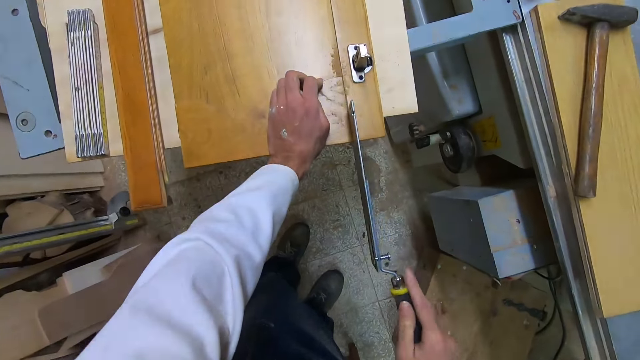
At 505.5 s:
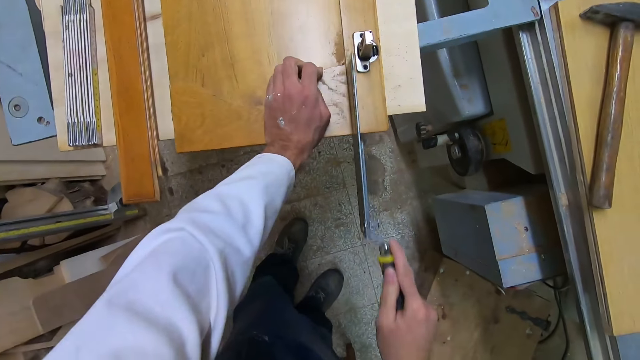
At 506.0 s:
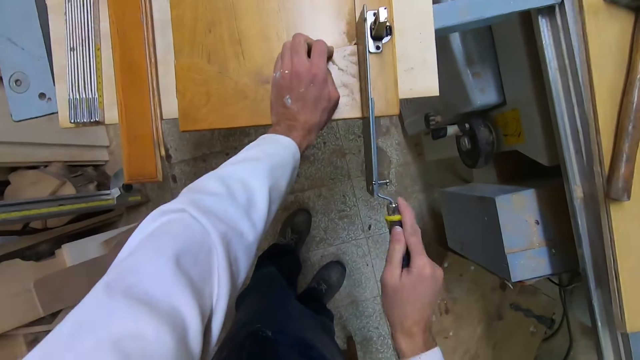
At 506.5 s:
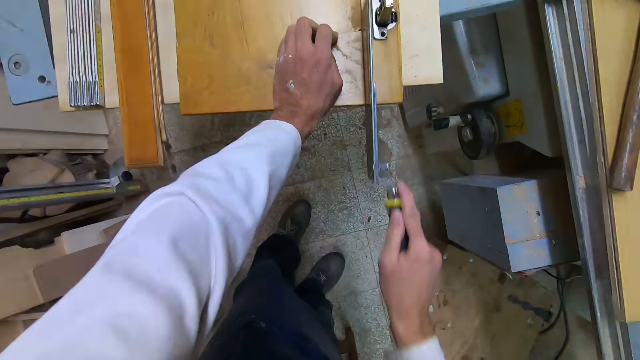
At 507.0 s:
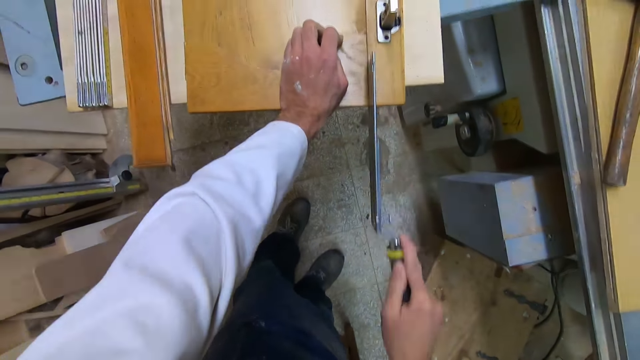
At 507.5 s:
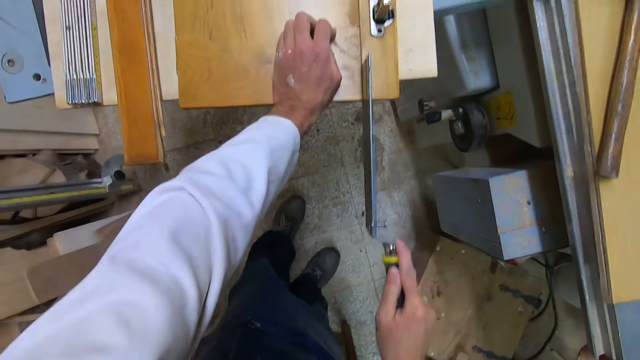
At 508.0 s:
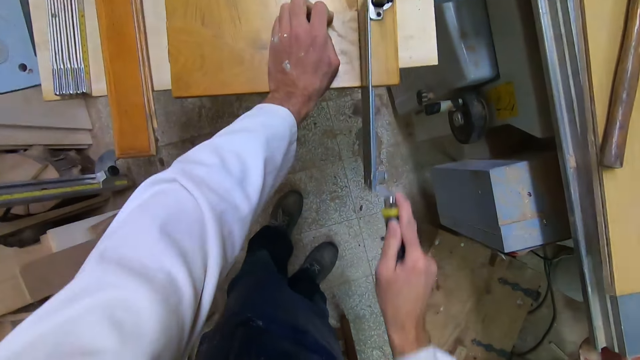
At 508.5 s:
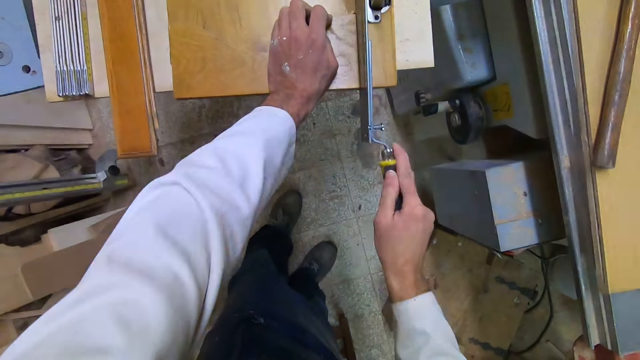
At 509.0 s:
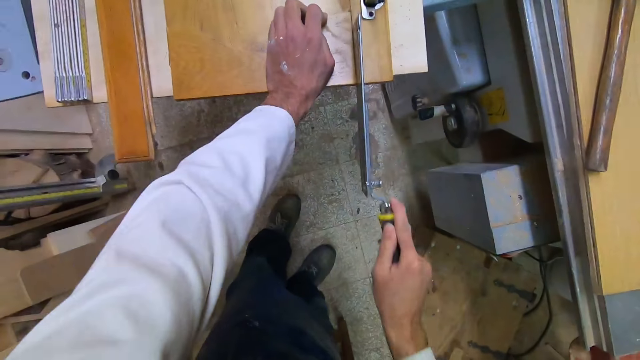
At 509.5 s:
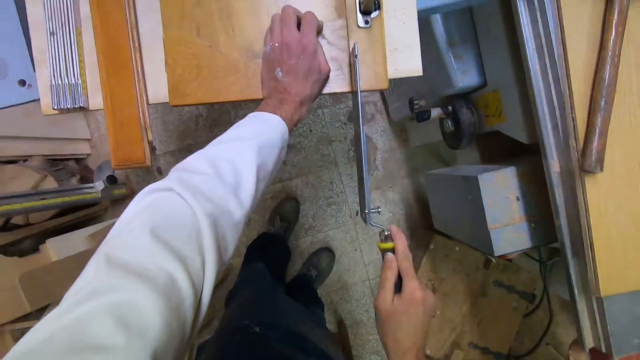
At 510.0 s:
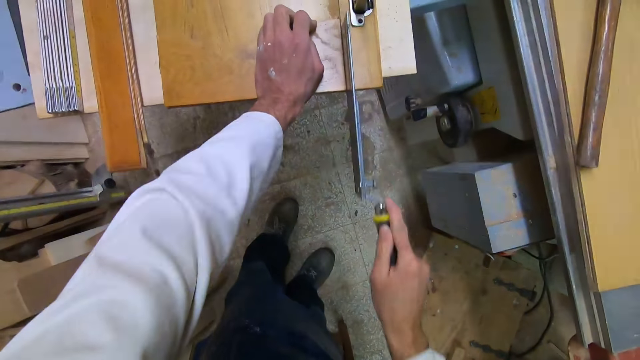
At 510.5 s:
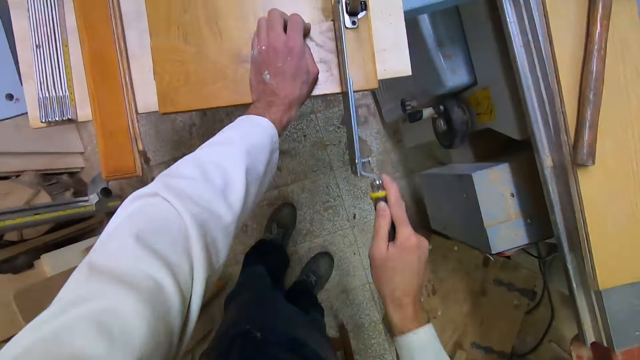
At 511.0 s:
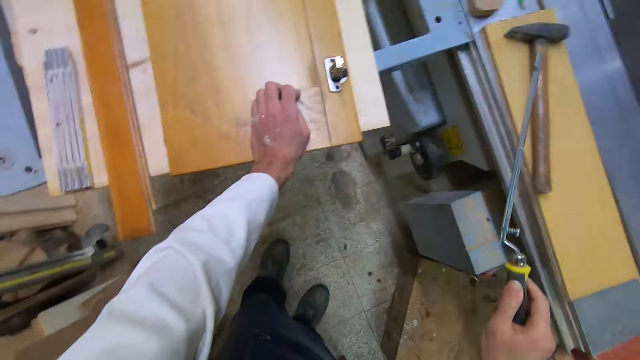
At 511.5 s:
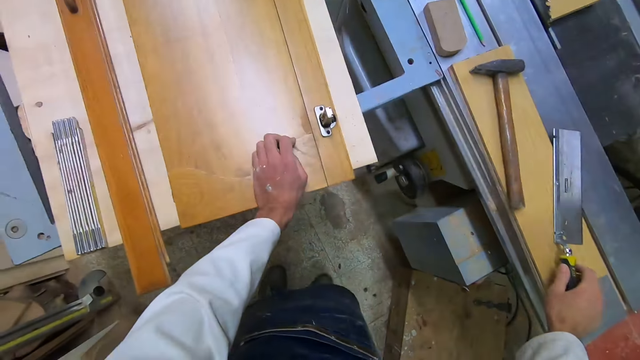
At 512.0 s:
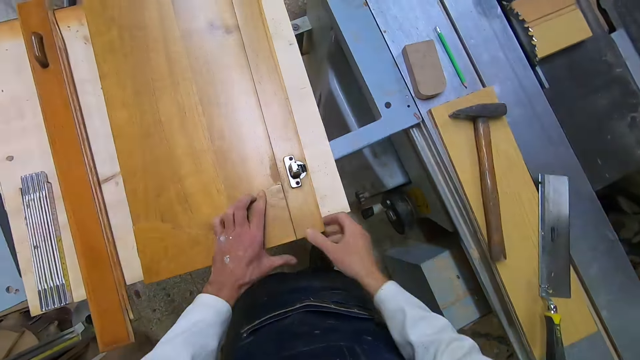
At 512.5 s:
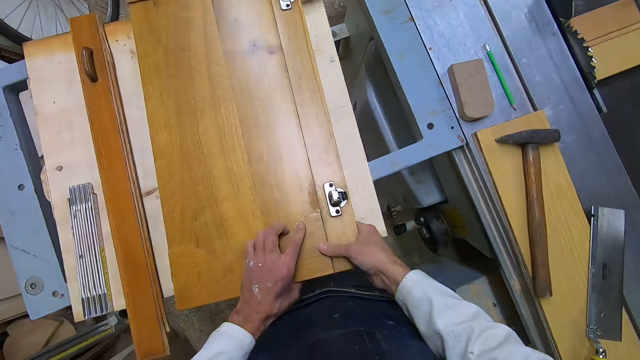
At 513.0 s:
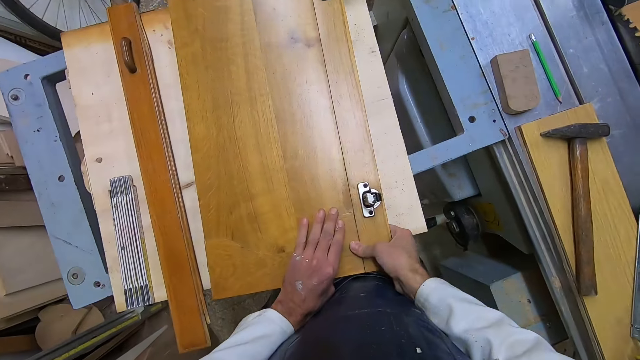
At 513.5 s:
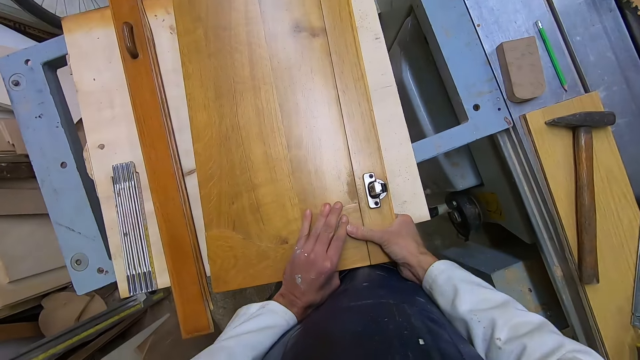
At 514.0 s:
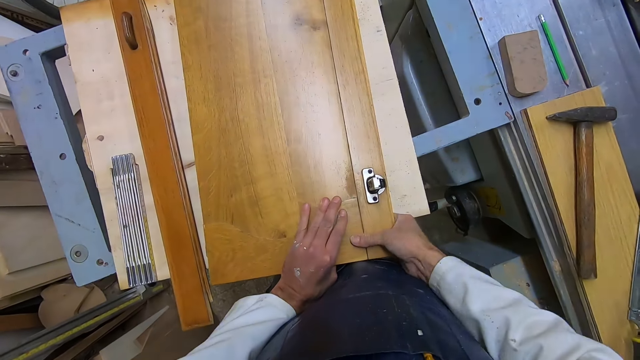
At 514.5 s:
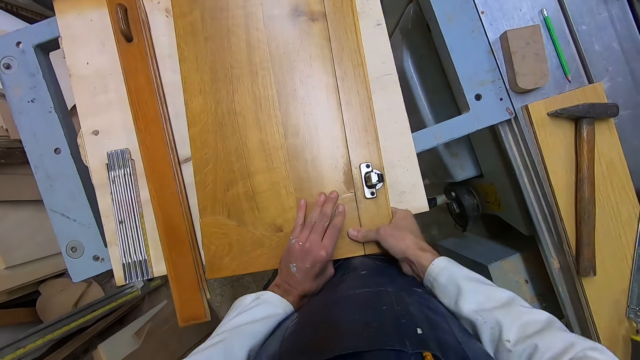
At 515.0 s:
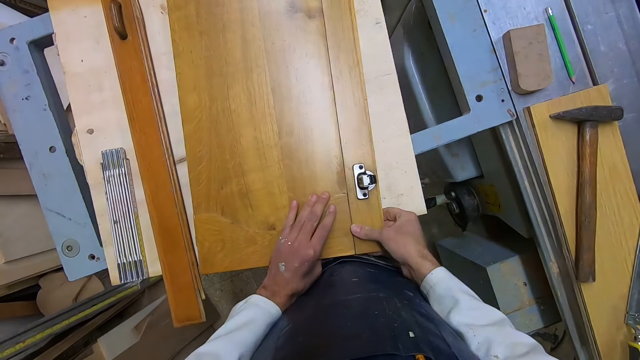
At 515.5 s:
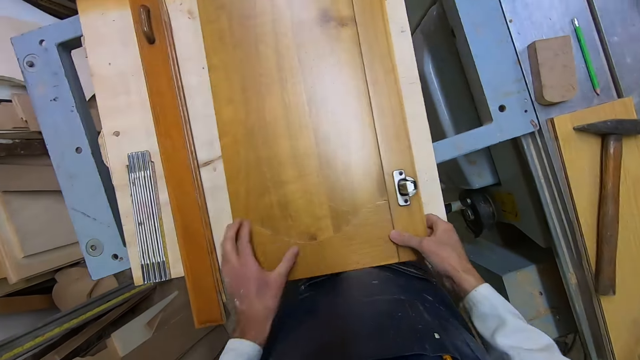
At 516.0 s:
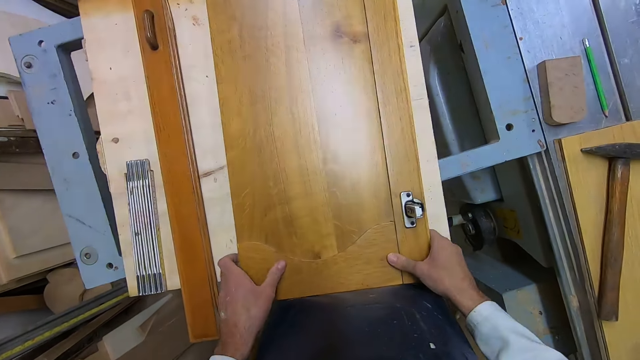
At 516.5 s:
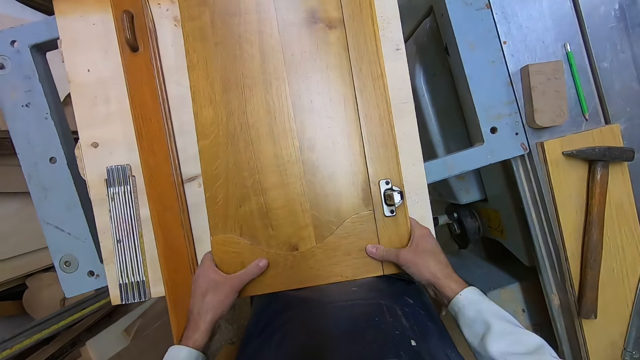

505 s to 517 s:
The camera wearer cuts the frame with the dovetail saw. He drops the dovetail saw on the table to his right. He pulls up the door stile. He tries to break the casing off the frame with his hand.

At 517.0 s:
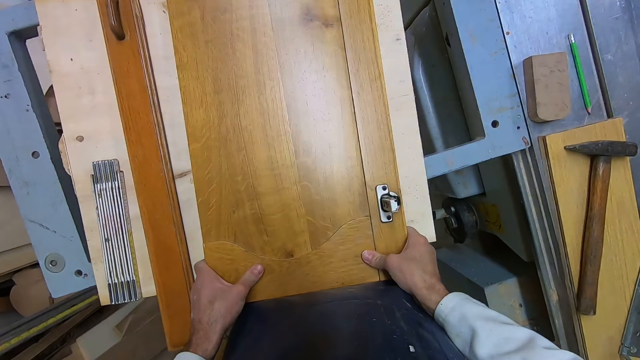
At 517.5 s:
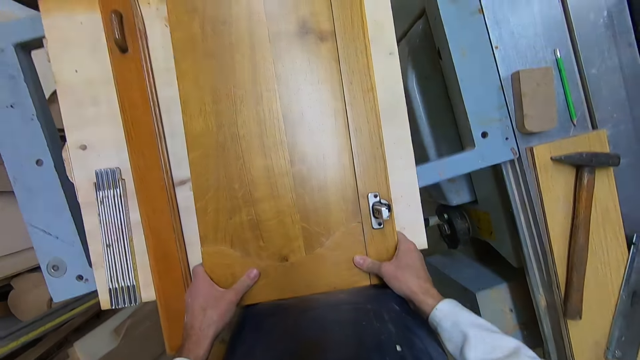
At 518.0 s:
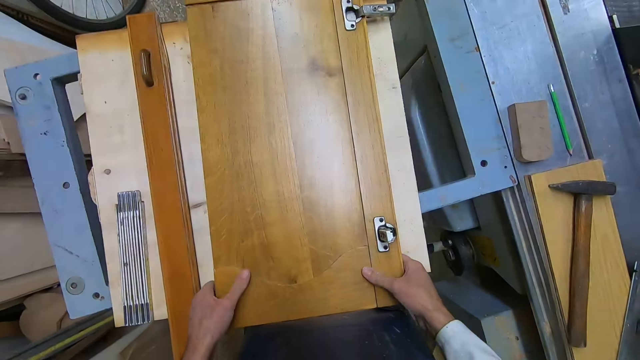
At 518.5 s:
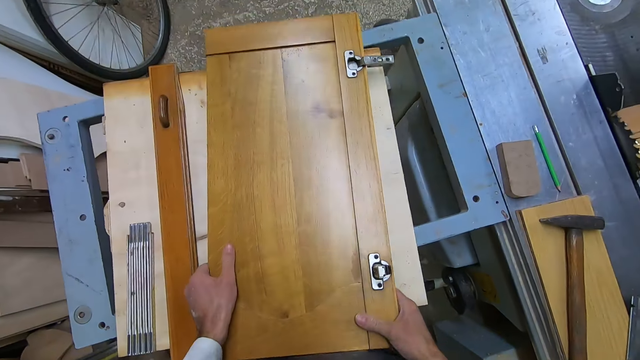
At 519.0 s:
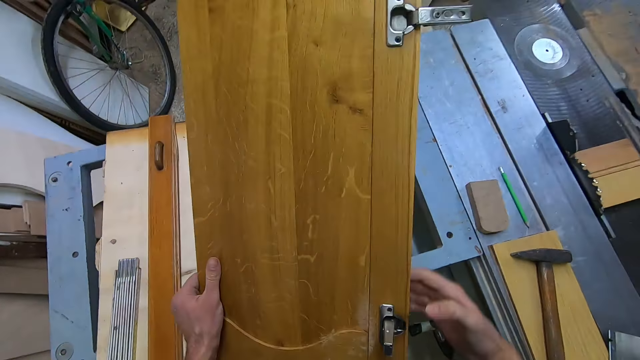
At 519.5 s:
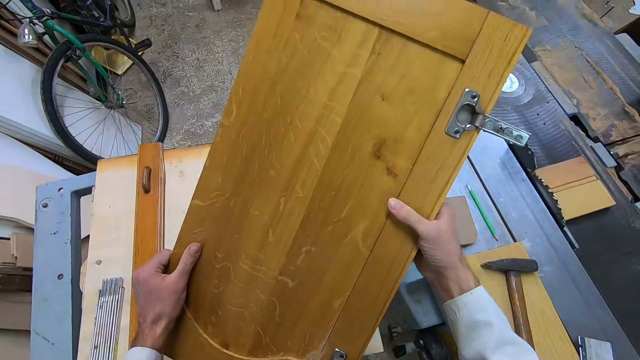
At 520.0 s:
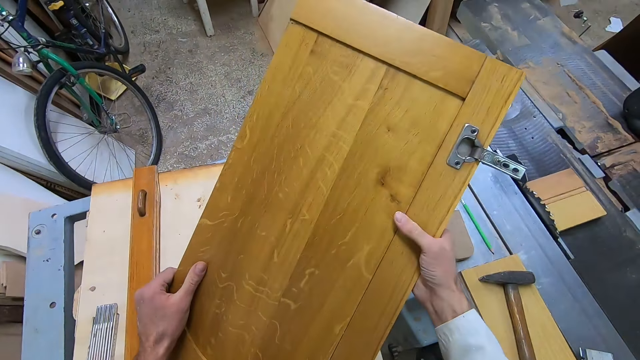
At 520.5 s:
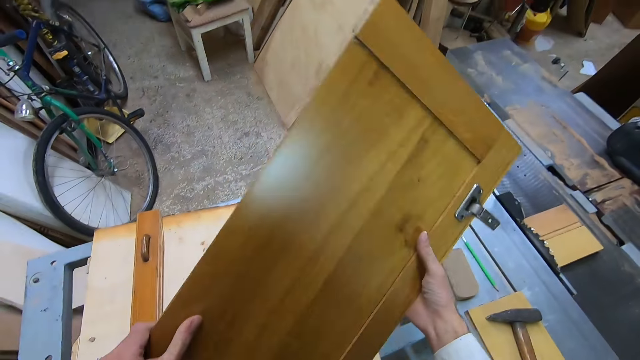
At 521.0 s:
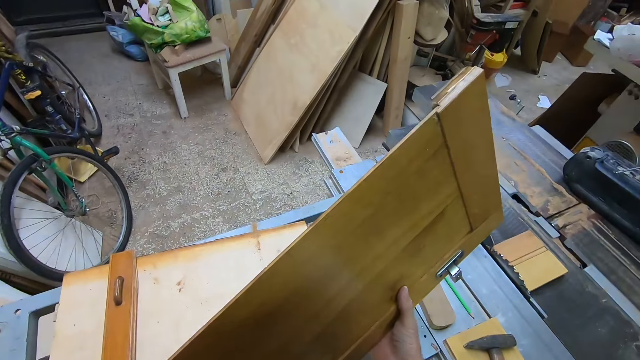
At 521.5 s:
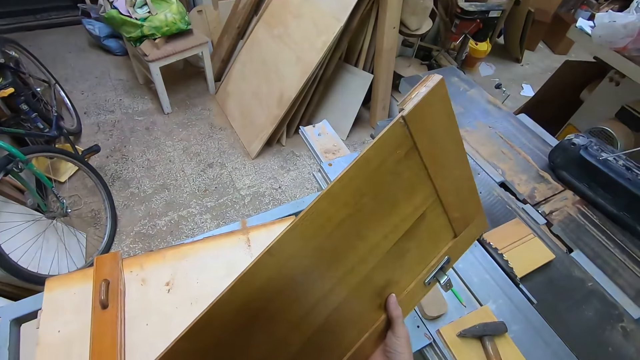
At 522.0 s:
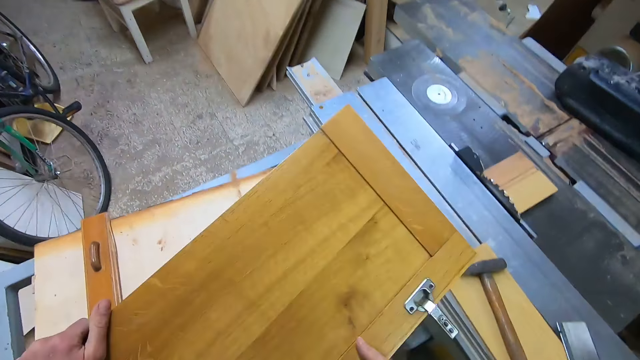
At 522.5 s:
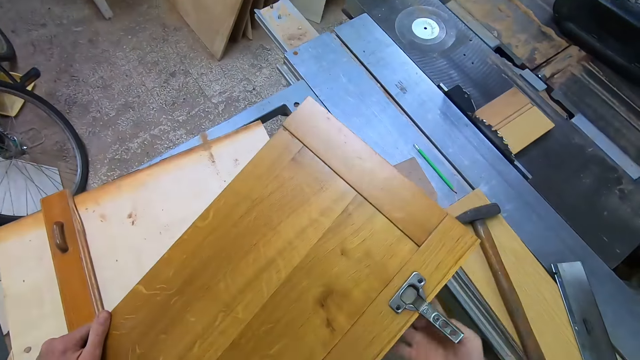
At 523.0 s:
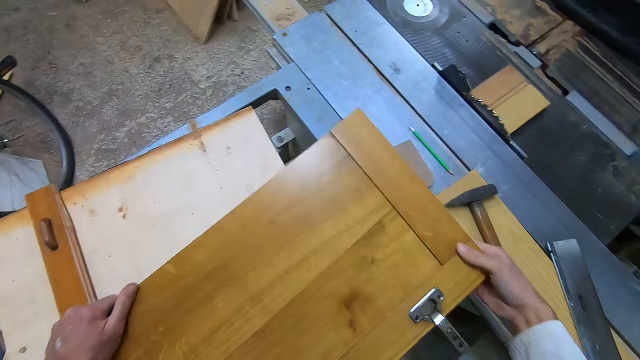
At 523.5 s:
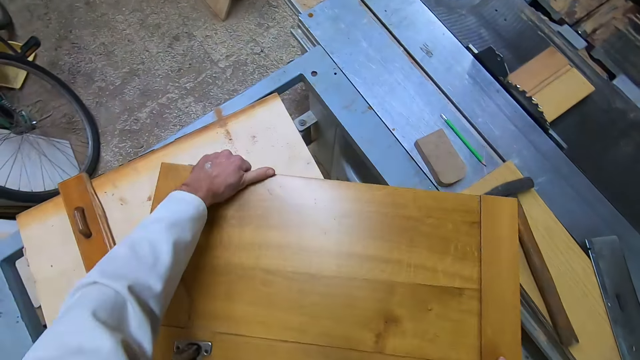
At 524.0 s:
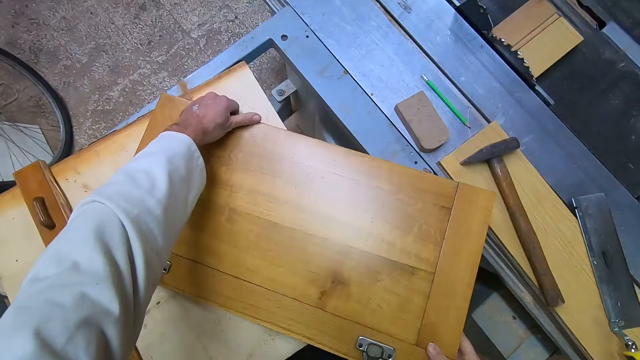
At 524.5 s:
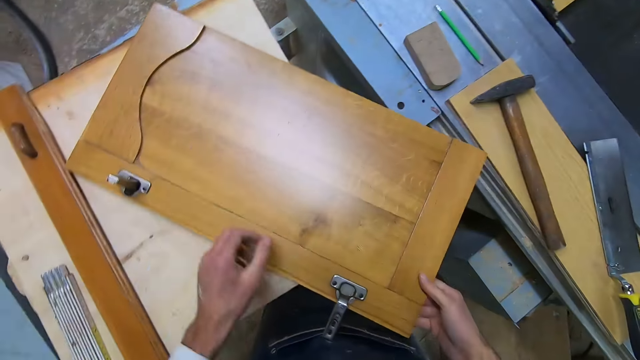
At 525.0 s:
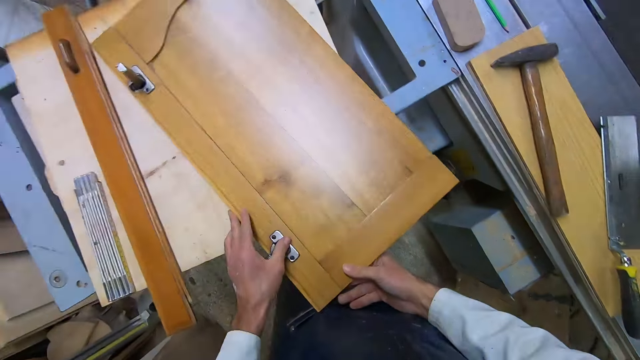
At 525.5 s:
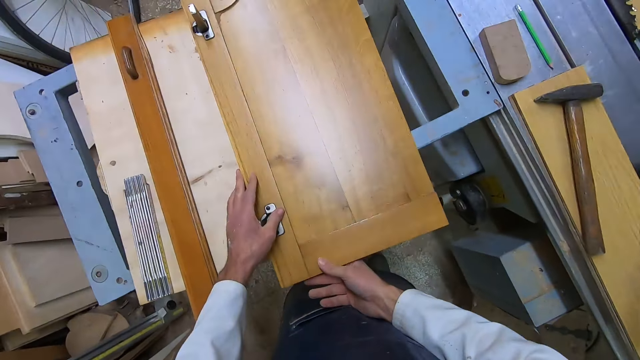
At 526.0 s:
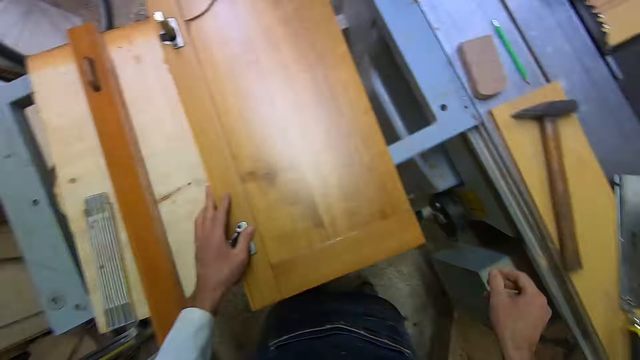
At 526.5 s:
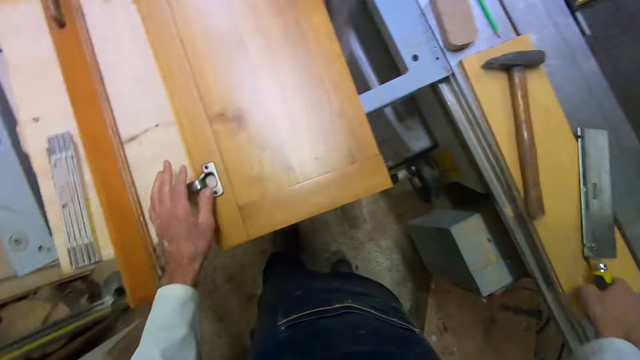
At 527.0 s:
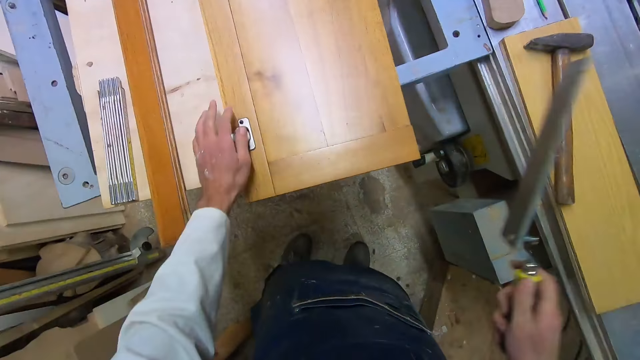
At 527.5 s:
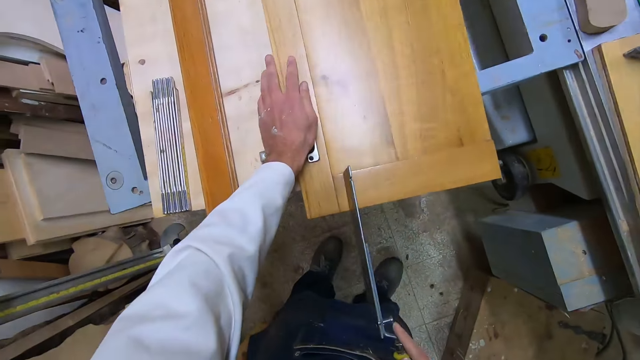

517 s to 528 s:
The camera wearer lifts the frame with his hands. He turns the frame. He drops the frame on the table in front of him. He picks up the dovetail saw or saw knife. He puts the saw knife on the table.
